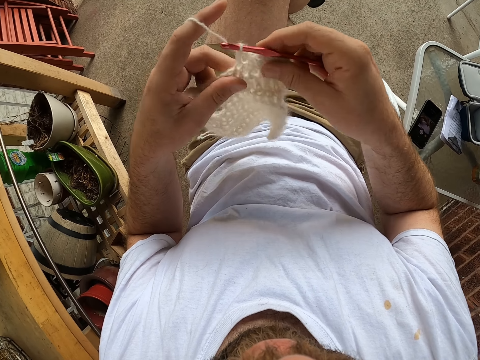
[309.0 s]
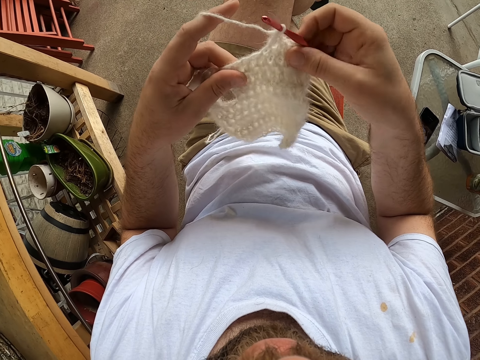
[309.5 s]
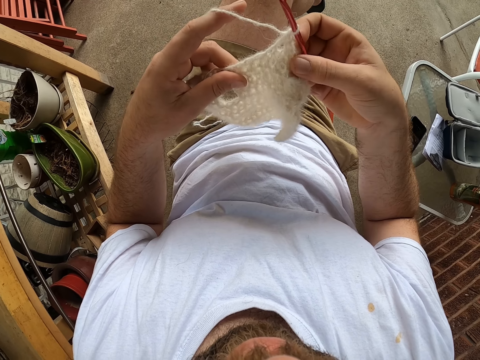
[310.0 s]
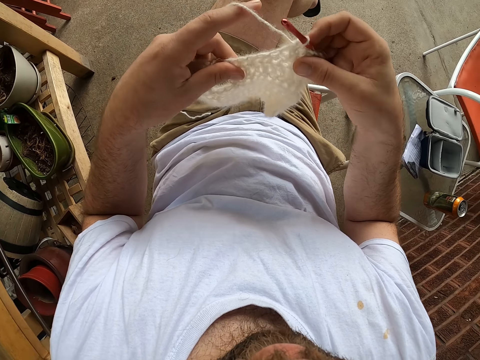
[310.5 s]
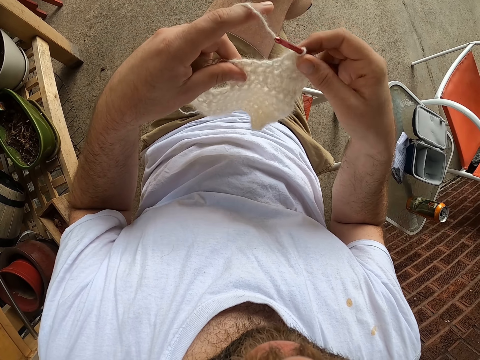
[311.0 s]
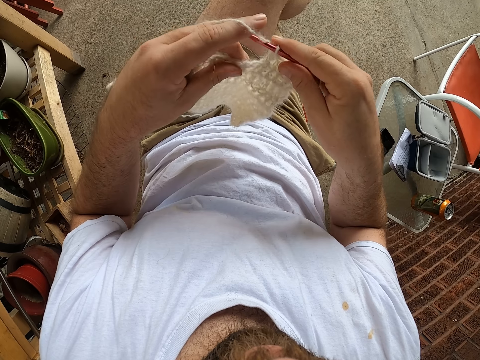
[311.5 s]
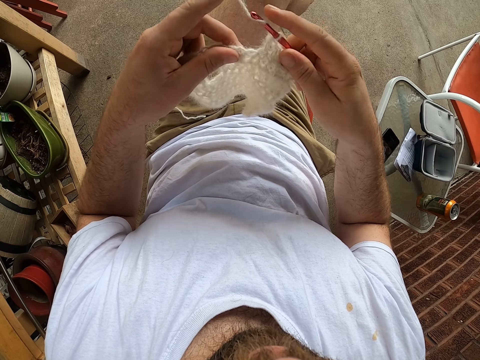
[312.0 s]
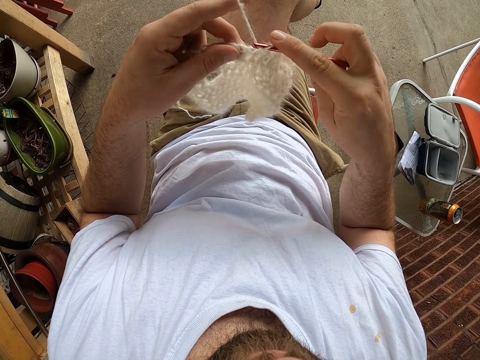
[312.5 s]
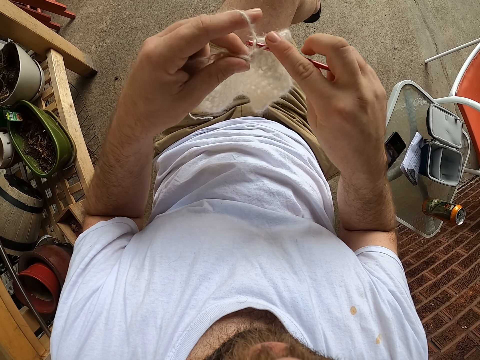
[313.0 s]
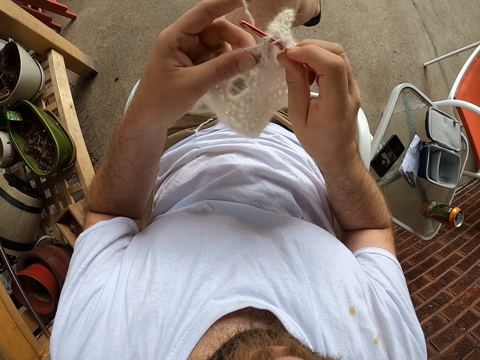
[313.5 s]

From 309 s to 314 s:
The camera wearer adjusts the fabric. They knit the fabric.

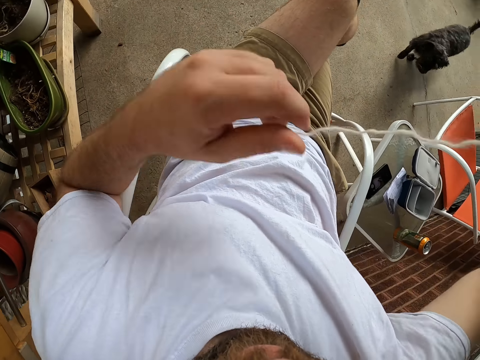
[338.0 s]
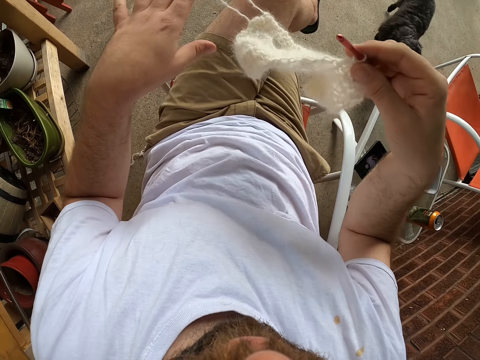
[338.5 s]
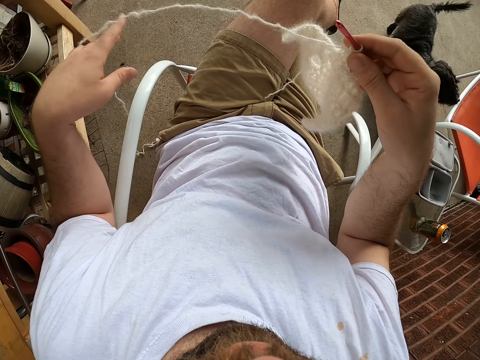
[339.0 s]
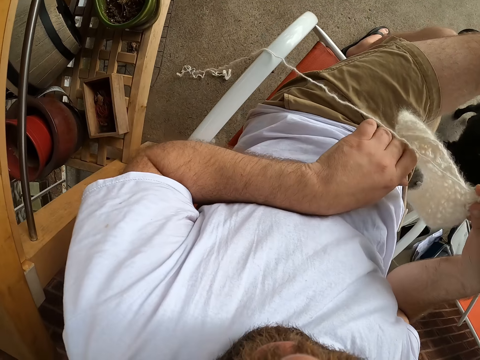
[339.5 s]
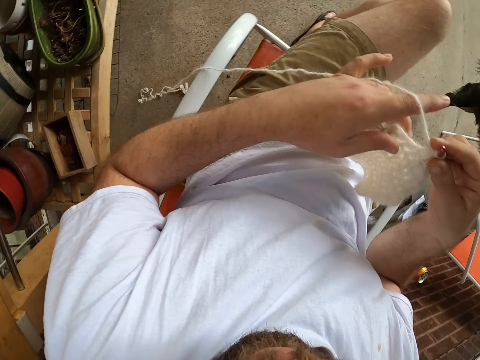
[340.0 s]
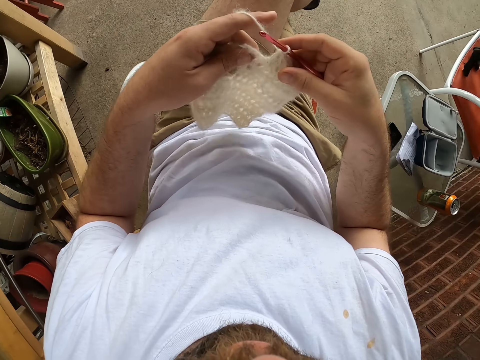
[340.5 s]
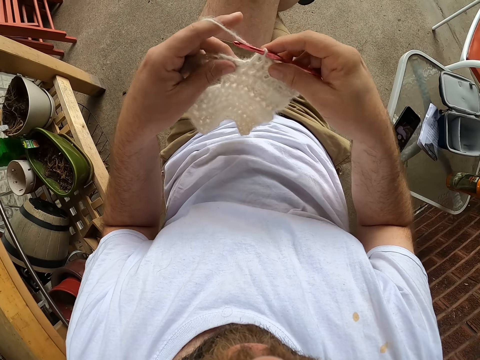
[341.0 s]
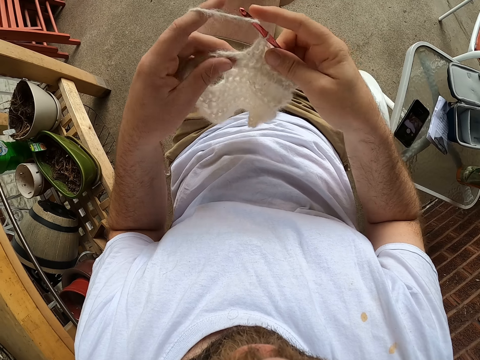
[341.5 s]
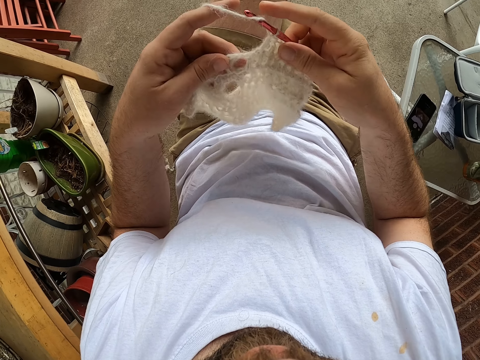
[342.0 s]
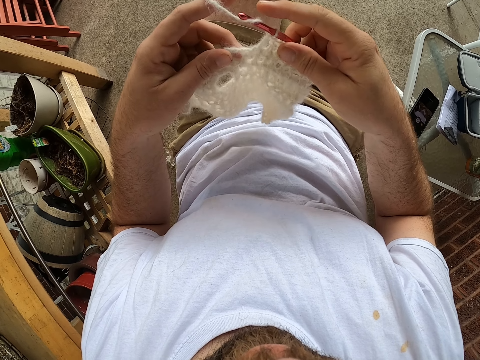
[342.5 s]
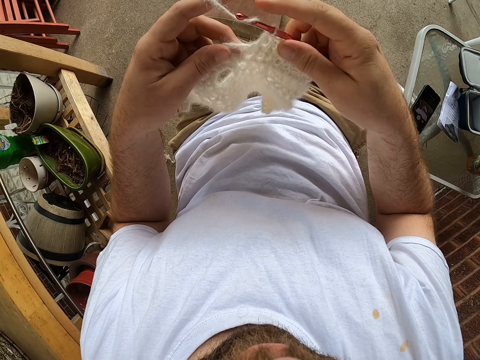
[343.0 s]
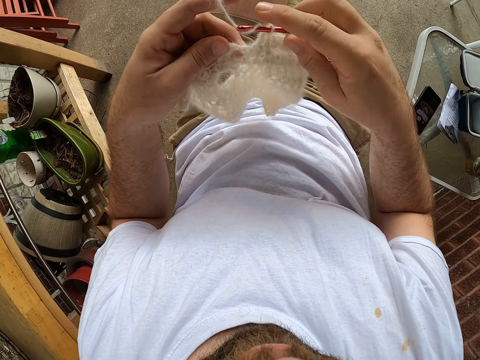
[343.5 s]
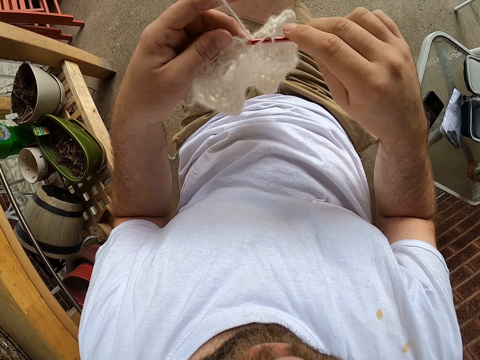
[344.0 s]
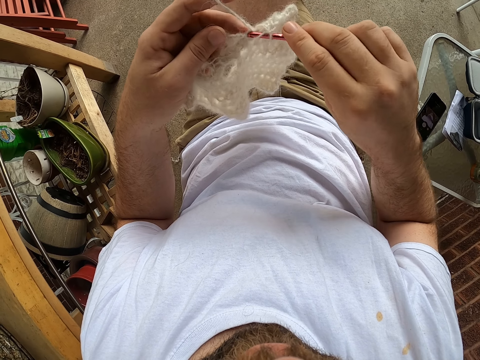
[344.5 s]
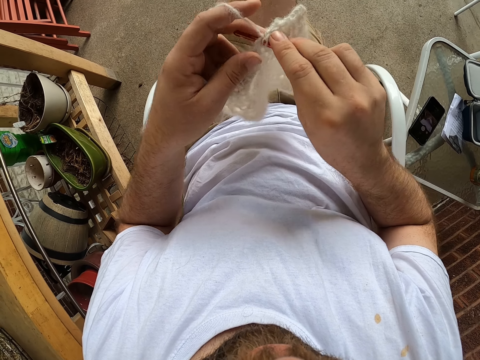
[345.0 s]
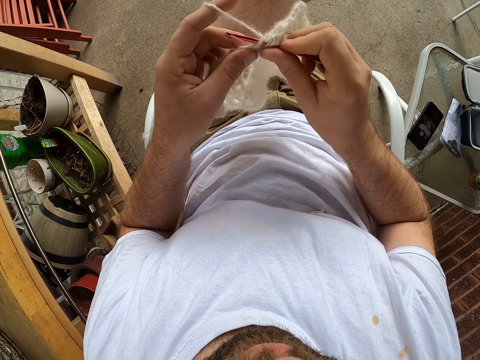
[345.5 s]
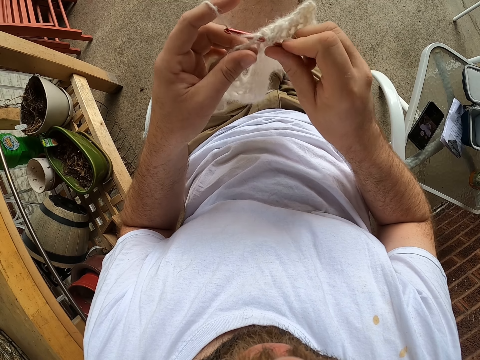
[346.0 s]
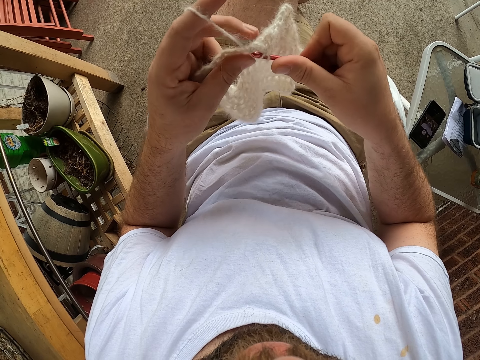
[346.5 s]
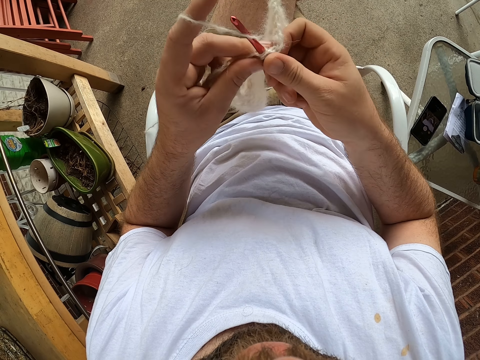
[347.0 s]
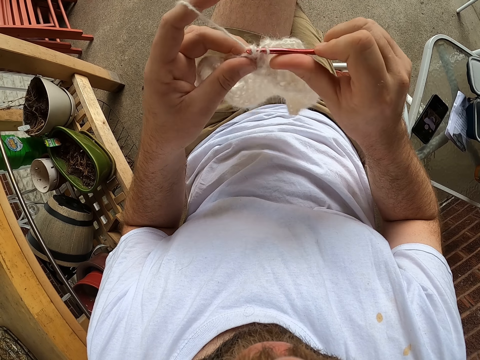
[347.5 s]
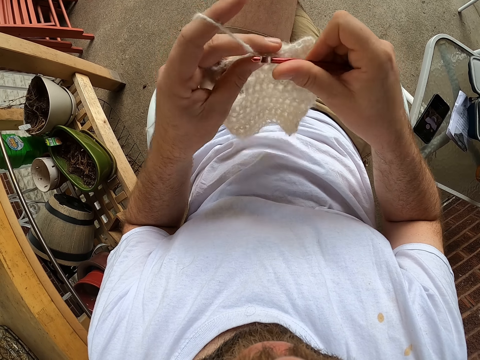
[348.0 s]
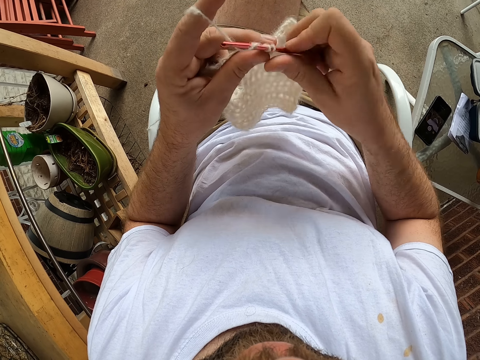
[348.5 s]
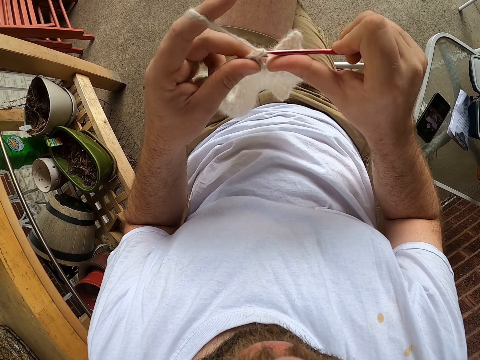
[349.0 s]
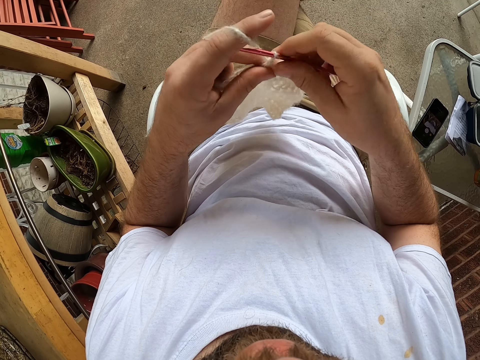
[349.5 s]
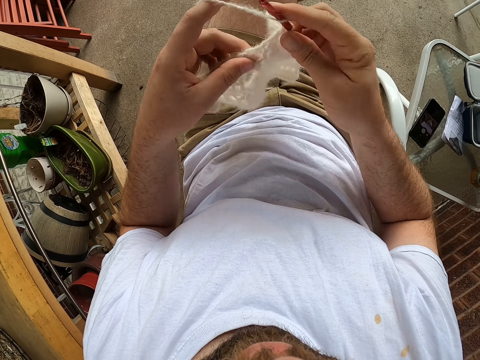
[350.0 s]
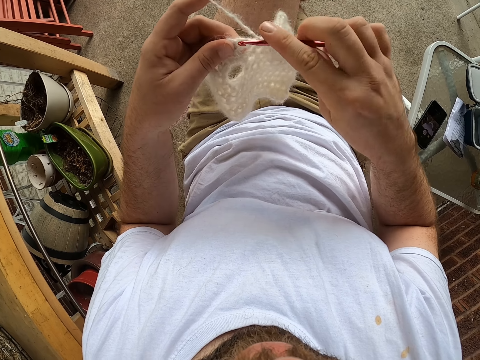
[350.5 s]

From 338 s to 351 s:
A black dog climbs a chair. The camera wearer holds the fabric. They knit the fabric.

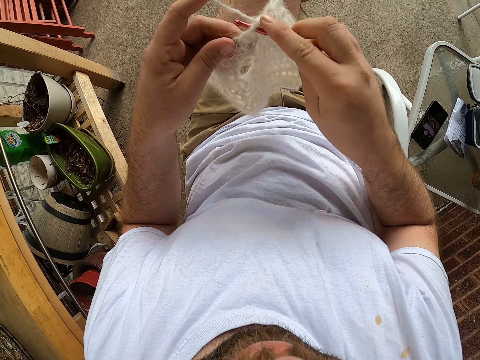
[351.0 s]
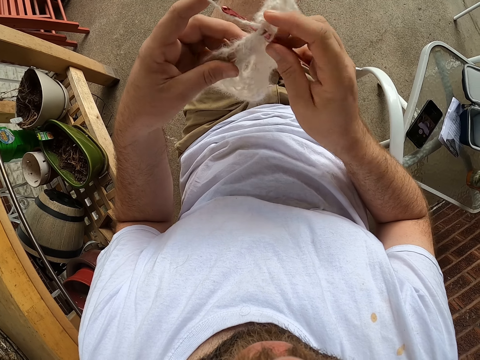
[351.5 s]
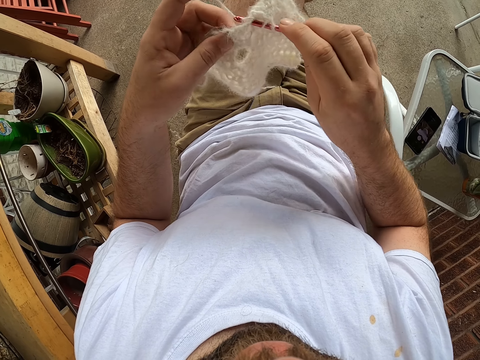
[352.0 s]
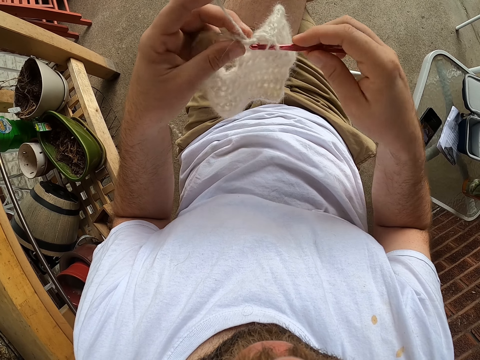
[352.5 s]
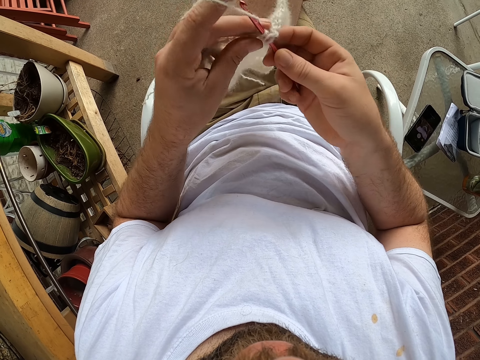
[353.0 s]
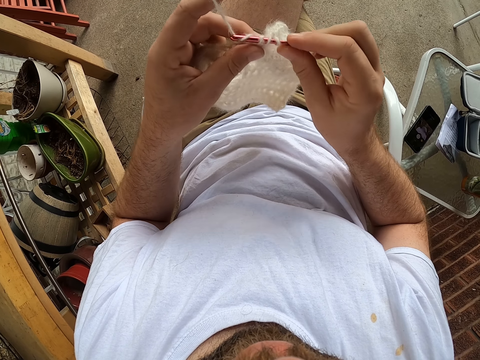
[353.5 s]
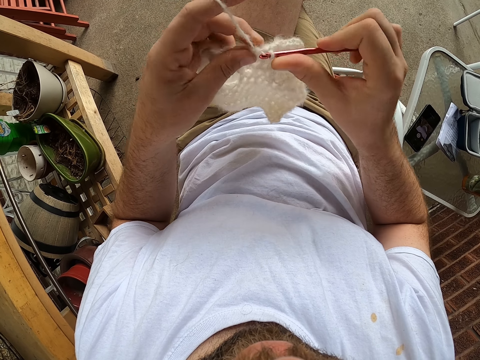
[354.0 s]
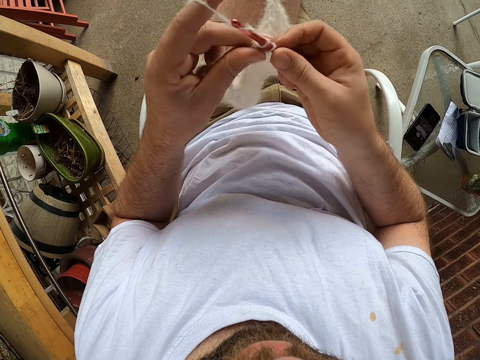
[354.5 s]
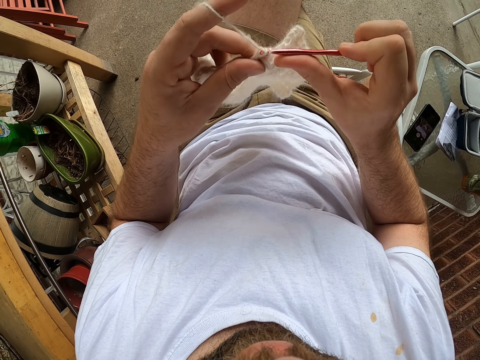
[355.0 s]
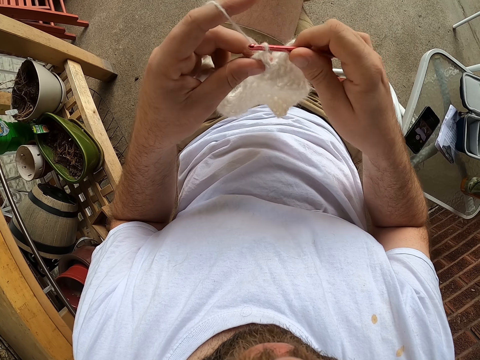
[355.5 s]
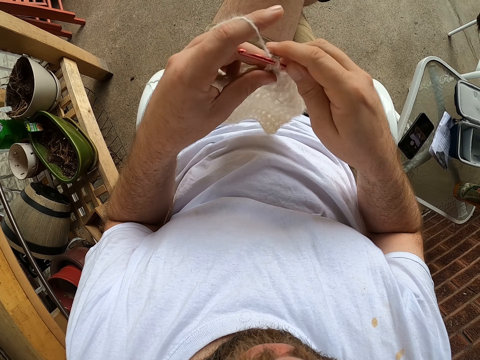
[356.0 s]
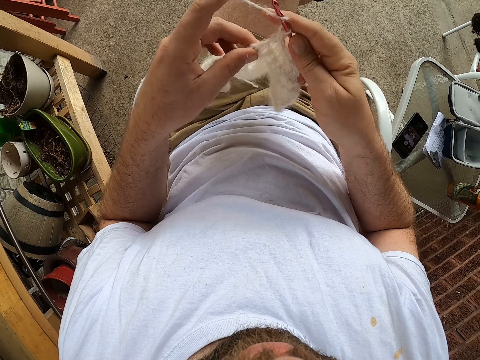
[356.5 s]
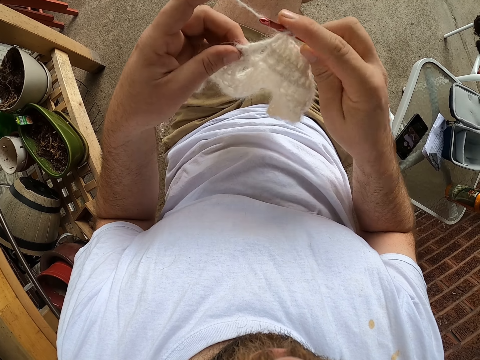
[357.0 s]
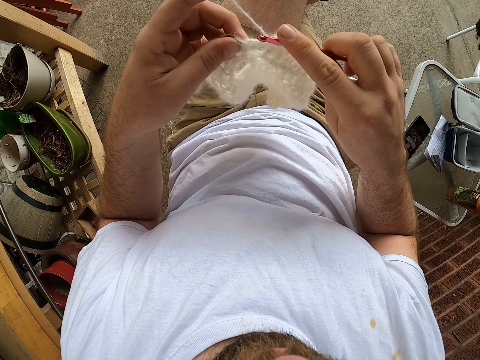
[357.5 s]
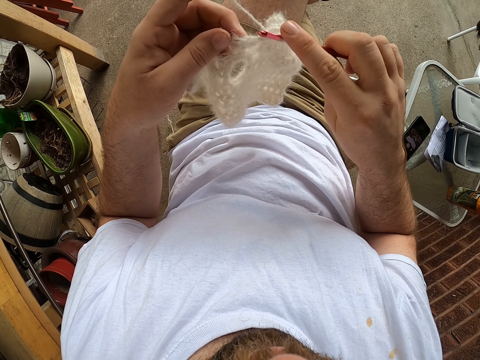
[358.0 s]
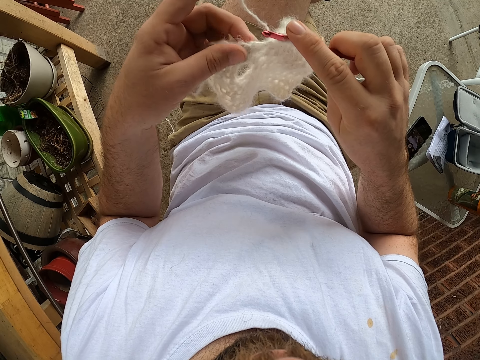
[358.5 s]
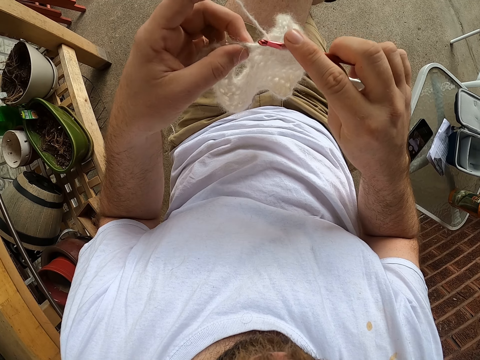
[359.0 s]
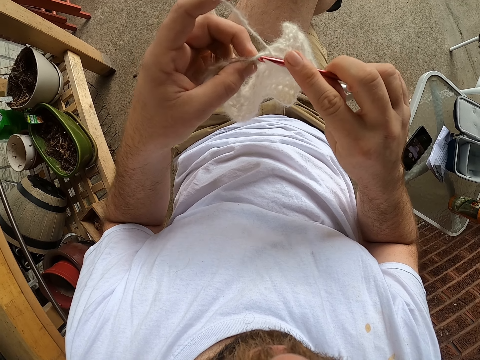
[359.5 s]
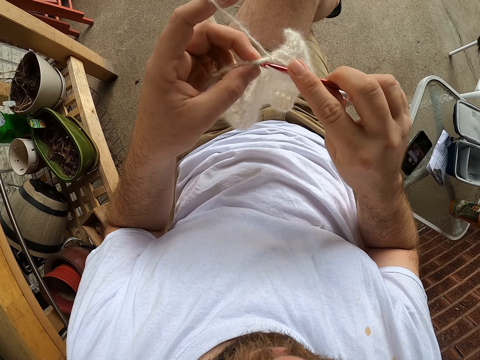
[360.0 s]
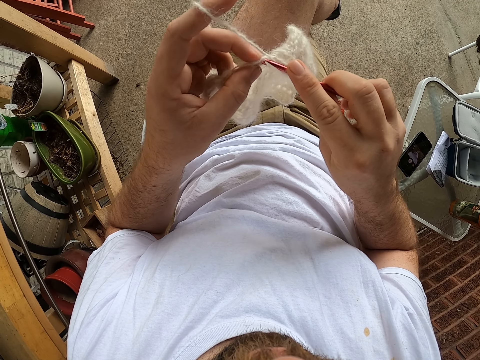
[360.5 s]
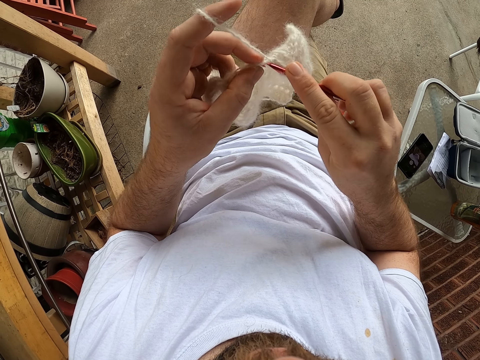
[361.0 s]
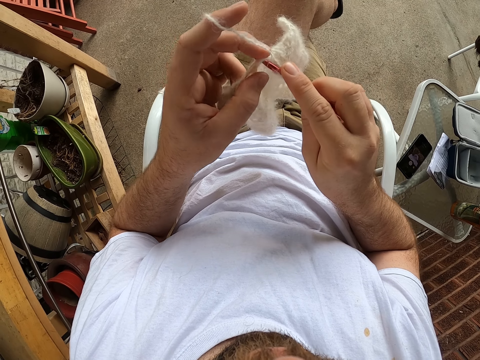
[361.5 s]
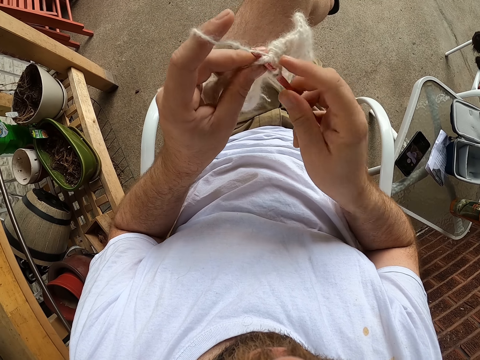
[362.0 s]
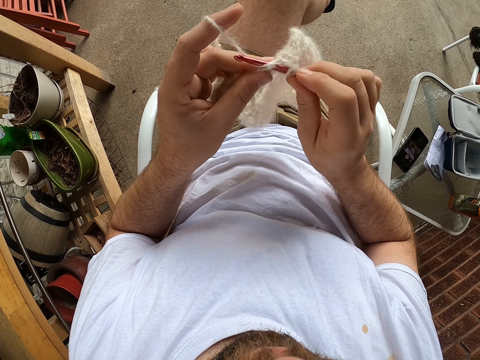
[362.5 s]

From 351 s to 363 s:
The camera wearer adjusts the fabric. They knit the fabric.
